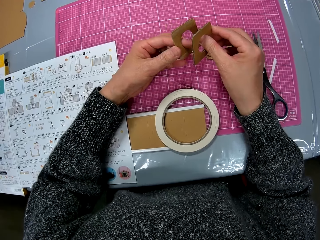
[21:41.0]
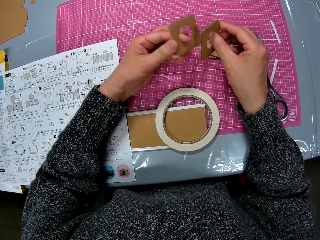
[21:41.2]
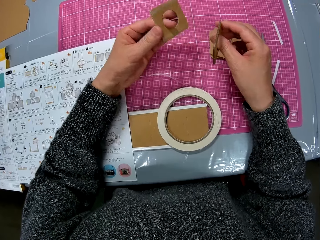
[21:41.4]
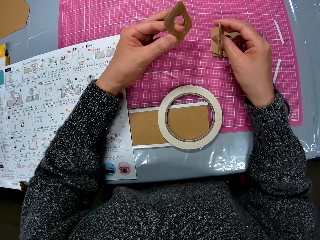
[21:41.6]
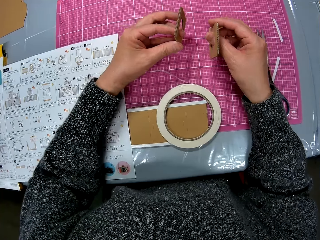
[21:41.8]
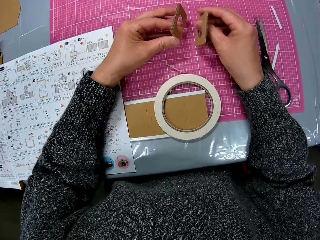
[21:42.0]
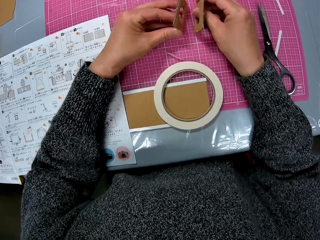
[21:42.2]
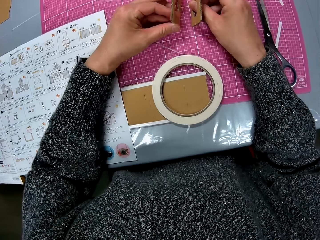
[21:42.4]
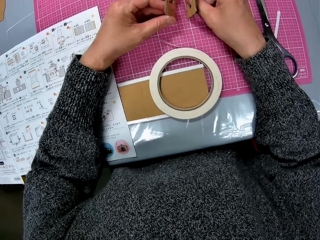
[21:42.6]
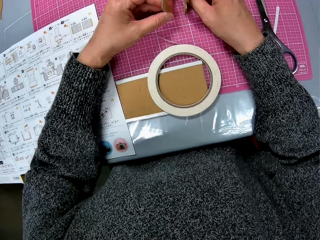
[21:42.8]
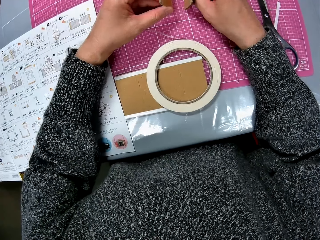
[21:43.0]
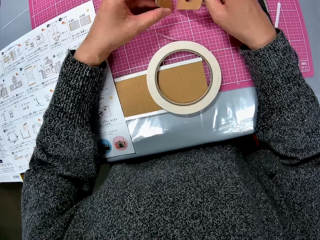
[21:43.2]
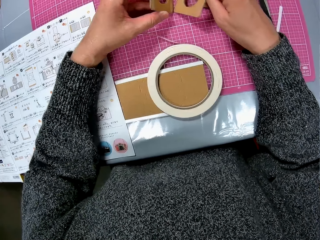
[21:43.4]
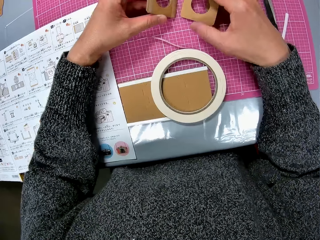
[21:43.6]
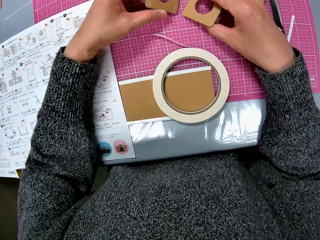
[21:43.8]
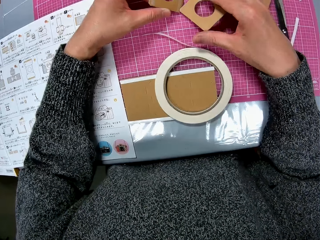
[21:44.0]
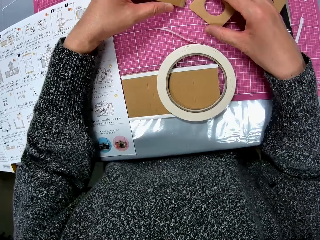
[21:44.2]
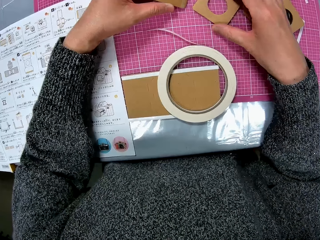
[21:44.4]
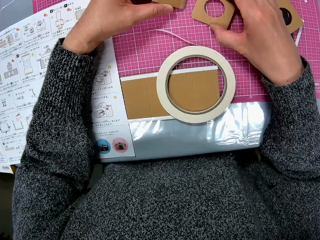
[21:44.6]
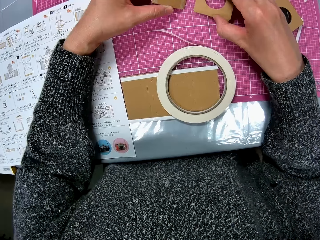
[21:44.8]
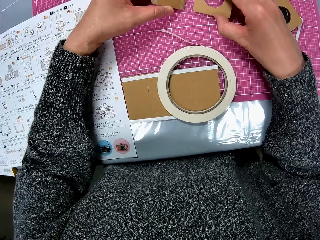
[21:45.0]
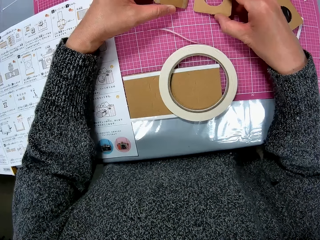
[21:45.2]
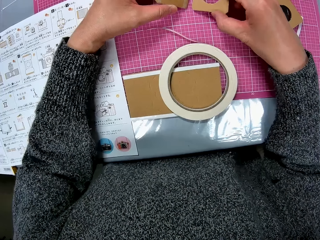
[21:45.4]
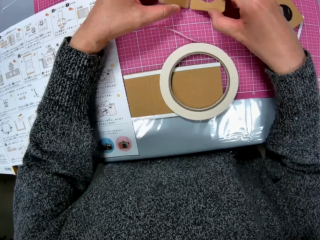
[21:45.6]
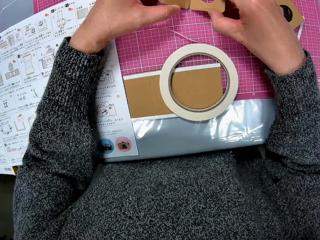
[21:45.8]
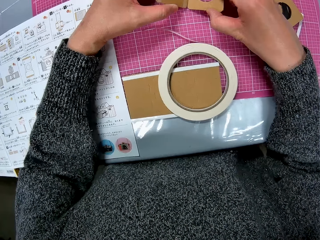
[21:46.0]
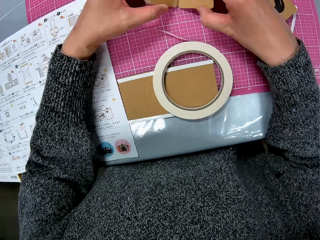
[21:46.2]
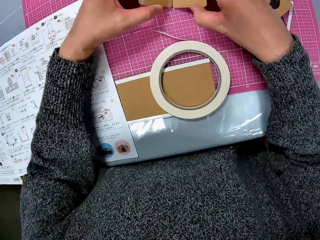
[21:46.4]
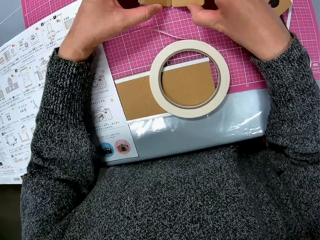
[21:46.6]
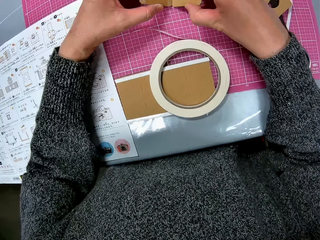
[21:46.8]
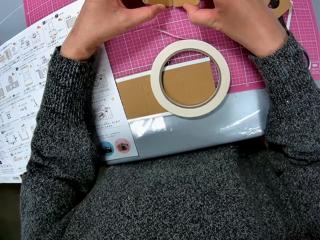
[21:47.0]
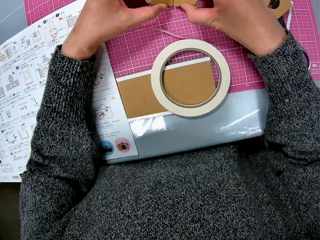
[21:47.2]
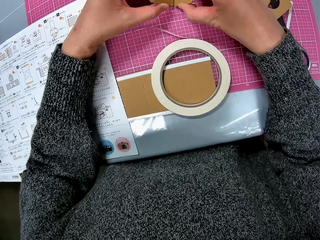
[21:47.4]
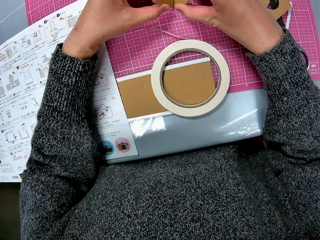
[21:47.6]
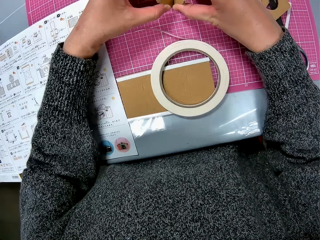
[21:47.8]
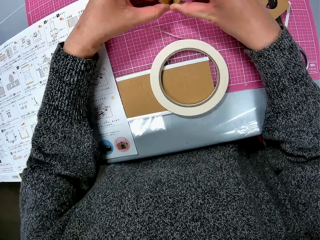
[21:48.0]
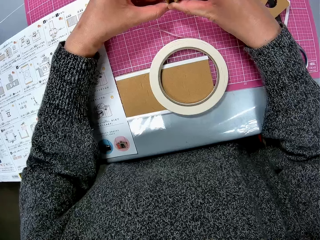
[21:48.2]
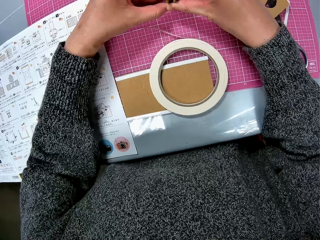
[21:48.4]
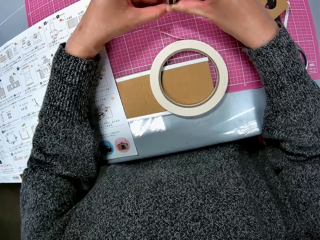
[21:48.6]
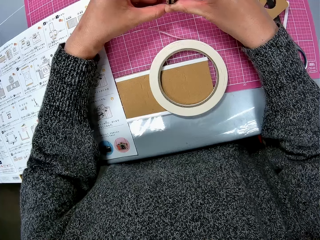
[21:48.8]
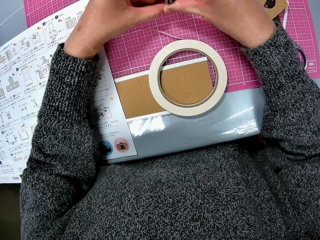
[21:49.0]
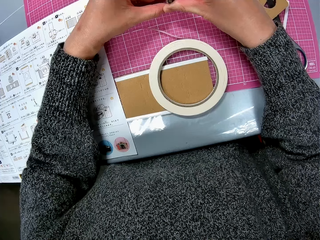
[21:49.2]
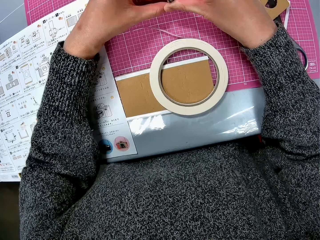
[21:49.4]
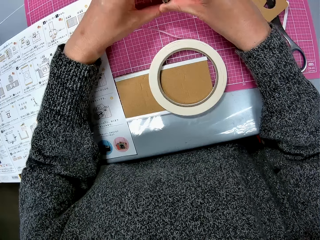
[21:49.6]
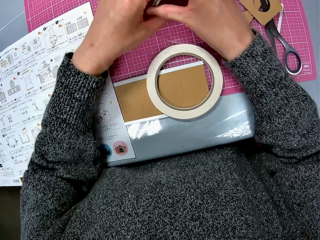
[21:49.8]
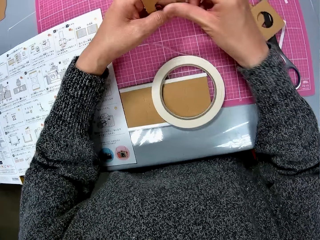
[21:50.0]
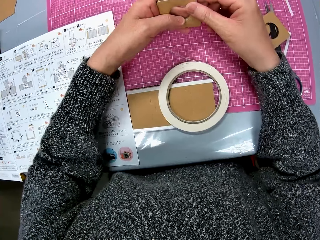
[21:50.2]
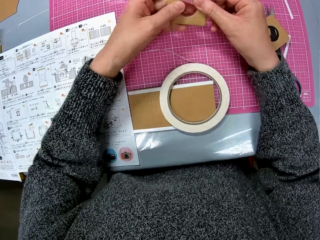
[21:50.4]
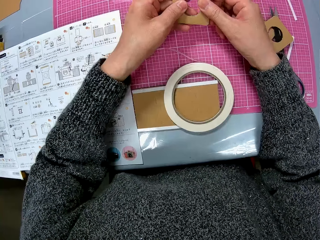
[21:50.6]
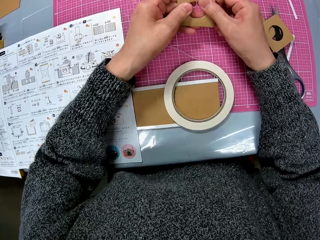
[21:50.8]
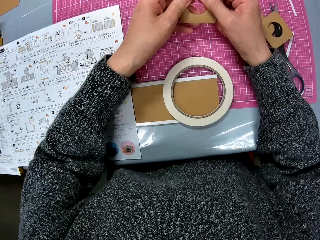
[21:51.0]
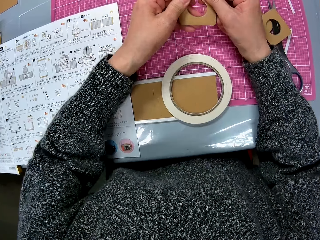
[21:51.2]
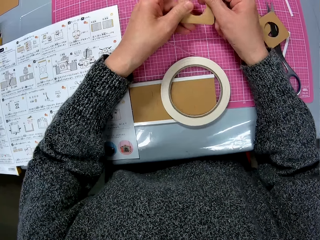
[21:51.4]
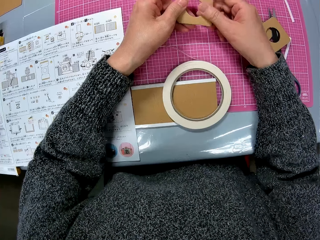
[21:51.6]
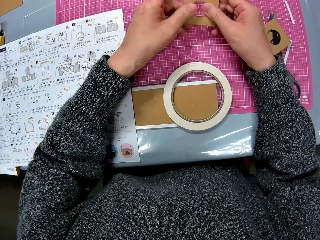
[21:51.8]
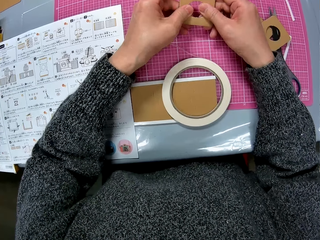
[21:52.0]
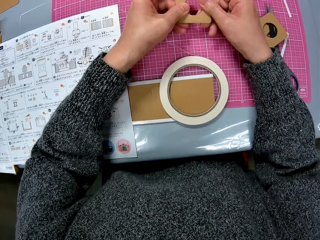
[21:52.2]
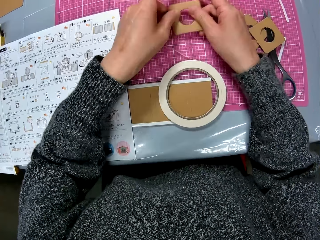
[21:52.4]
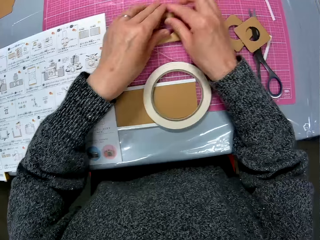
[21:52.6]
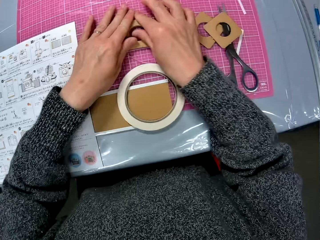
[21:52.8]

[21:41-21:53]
The camera wearer holds the crafting paper down. They stick the crafting papers together. They press on the crafting paper.

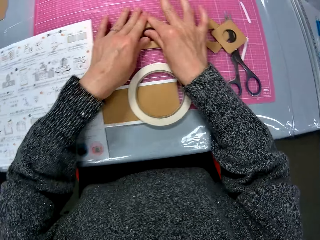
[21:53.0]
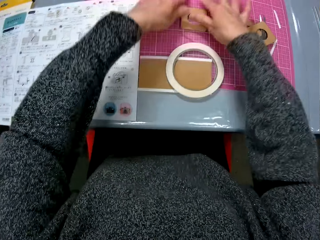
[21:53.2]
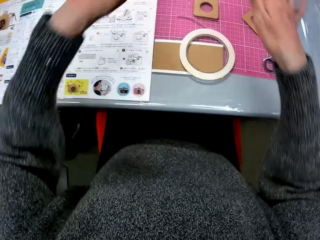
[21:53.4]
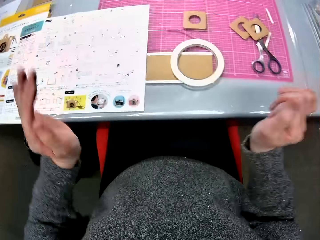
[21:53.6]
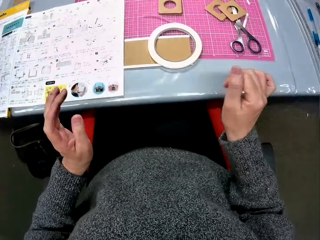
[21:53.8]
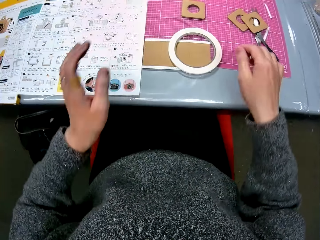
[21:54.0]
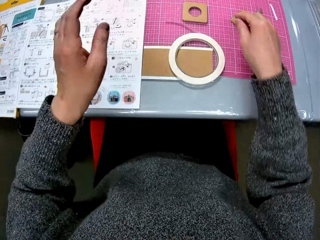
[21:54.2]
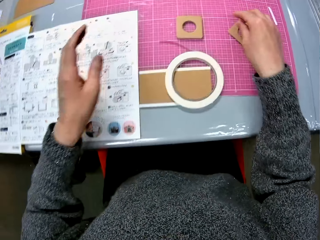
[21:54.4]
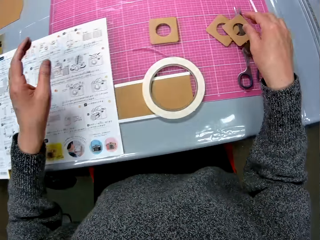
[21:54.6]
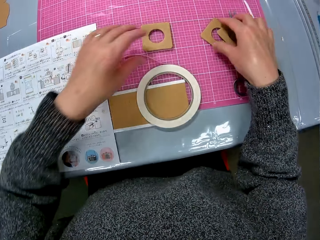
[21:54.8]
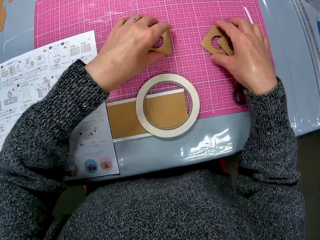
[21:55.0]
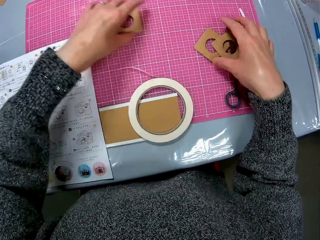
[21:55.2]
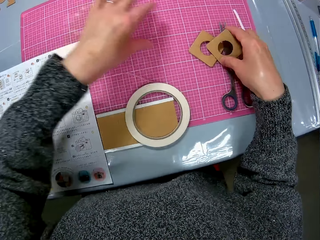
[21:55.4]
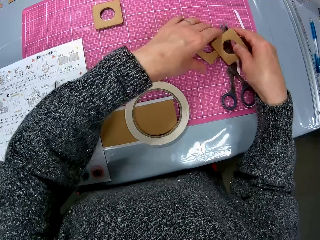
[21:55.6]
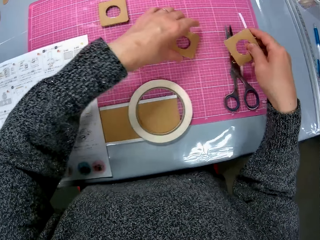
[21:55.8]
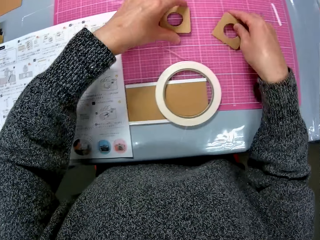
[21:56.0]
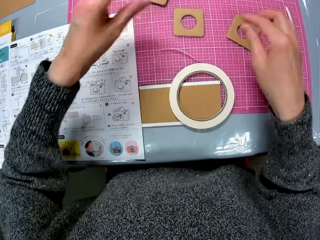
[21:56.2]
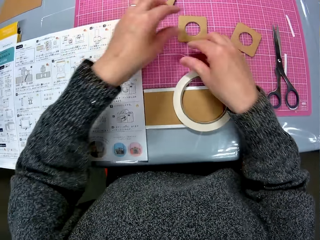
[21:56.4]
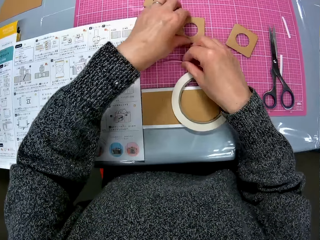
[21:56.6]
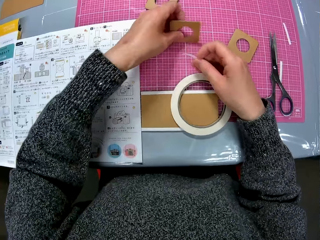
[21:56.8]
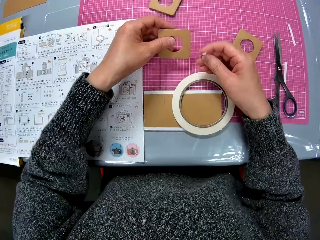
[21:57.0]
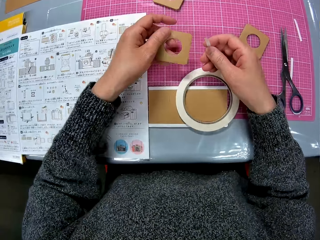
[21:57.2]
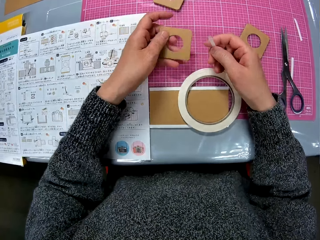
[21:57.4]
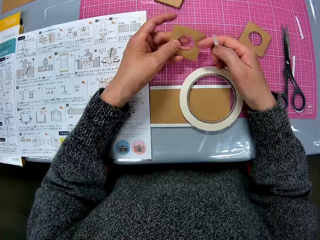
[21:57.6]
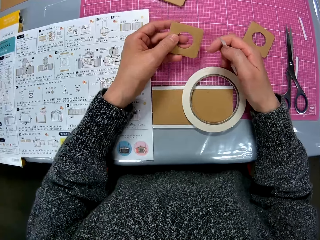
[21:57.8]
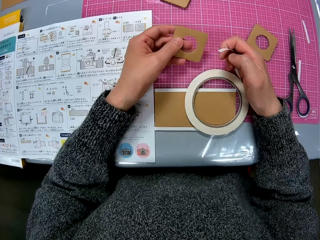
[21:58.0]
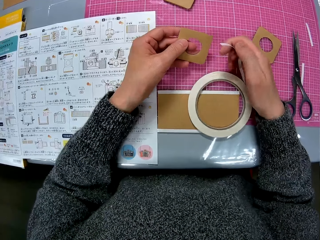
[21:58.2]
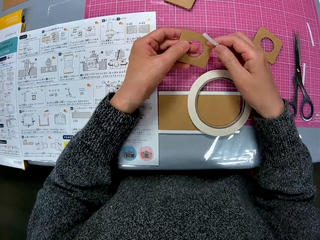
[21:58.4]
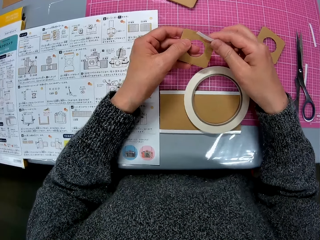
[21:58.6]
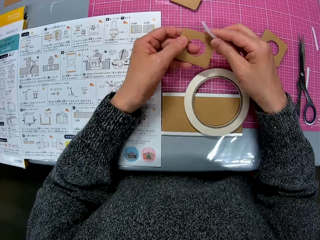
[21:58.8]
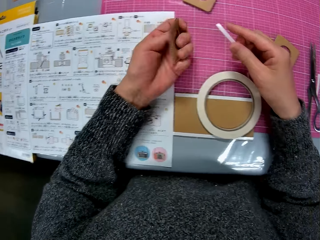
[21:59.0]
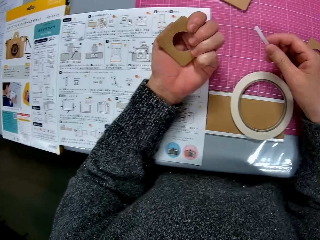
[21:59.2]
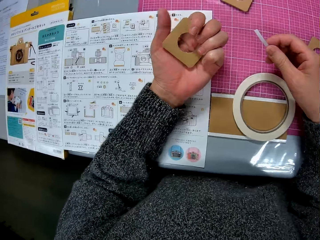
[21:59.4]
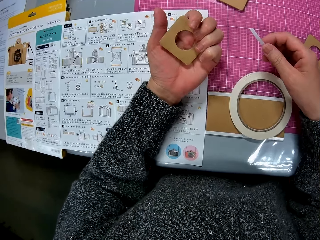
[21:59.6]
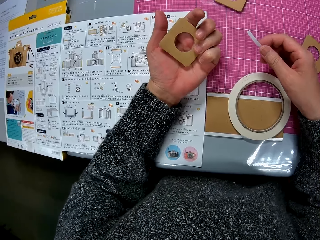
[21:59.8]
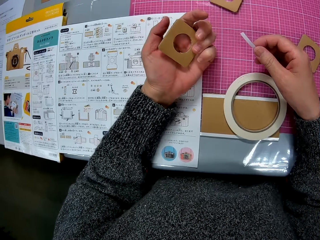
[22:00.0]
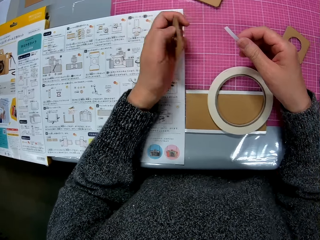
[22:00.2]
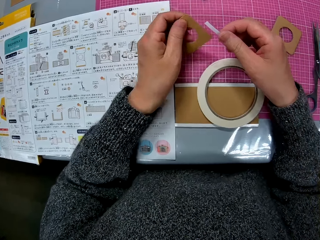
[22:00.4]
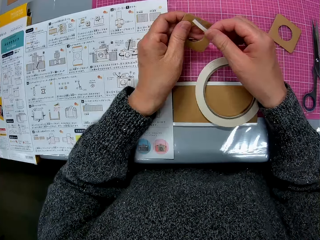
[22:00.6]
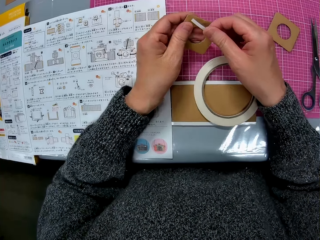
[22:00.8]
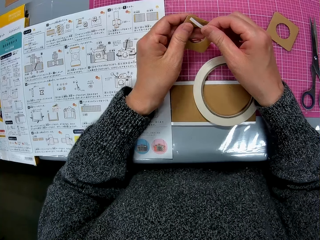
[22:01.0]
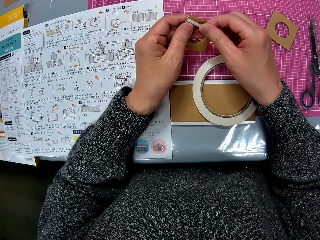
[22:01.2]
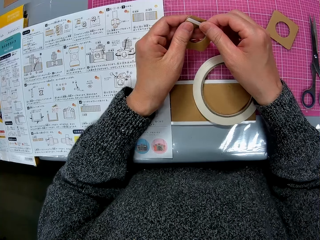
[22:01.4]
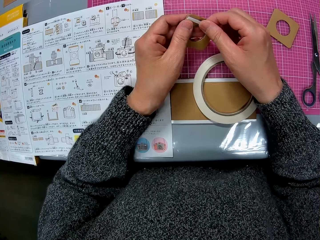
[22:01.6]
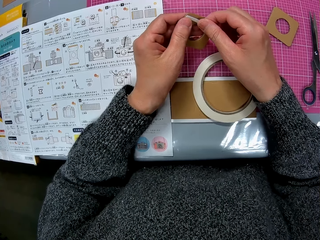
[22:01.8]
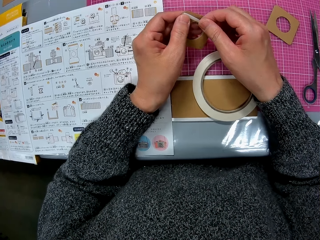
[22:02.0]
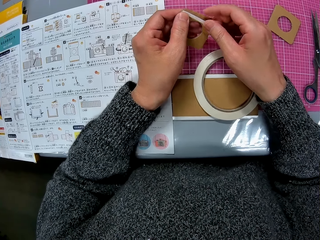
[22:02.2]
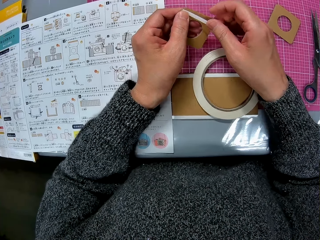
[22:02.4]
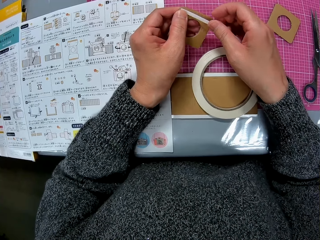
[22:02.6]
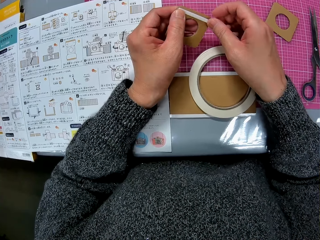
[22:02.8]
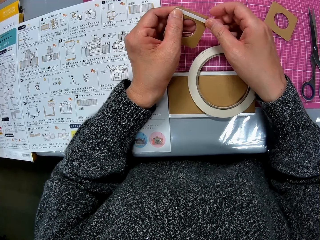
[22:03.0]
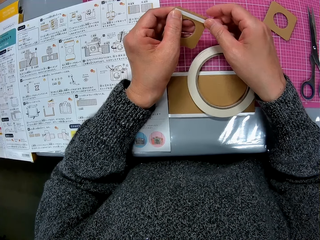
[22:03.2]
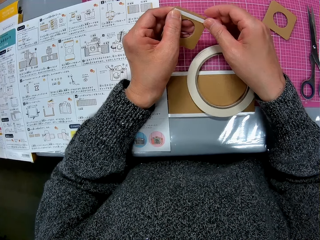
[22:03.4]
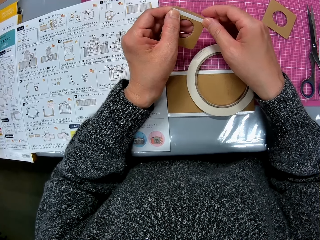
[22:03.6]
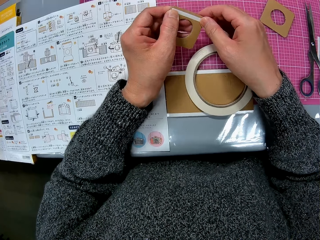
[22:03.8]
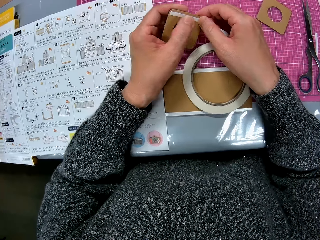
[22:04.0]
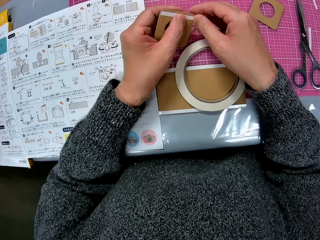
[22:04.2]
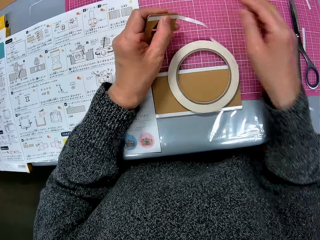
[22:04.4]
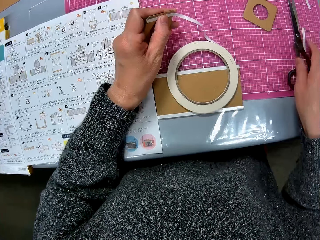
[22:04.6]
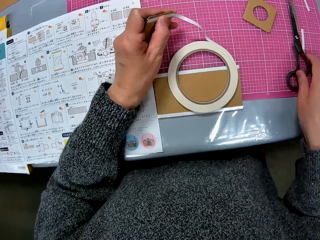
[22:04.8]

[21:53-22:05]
The camera wearer puts the crafting paper down. They look around the table. They pick up the crafting paper, drop the crafting paper, pick up the crafting paper, drop the crafting paper and pick up the crafting paper. They pick up the masking tape. They turn the crafting paper. They turn the crafting paper again. They place the cello tape on the cardboard piece.
